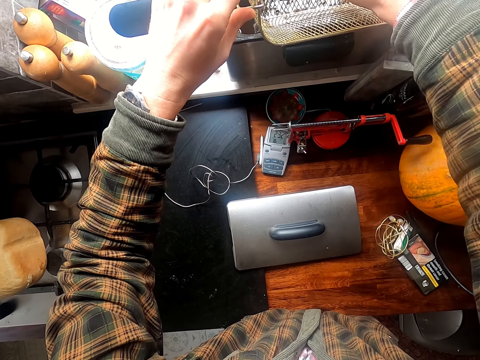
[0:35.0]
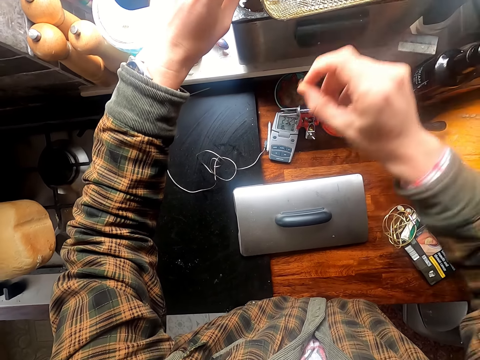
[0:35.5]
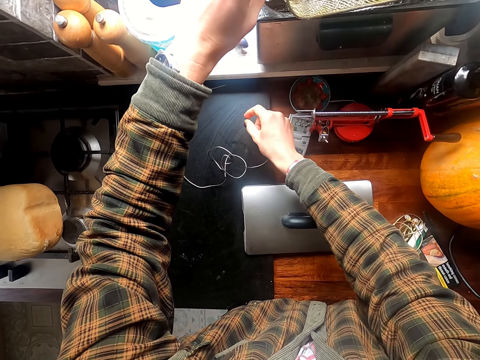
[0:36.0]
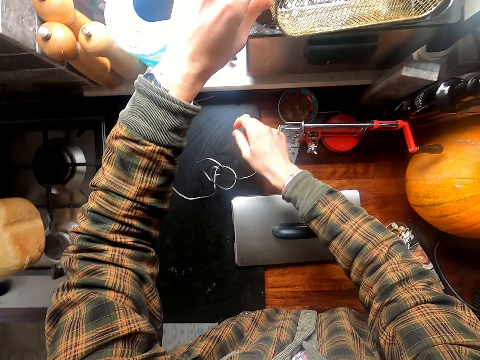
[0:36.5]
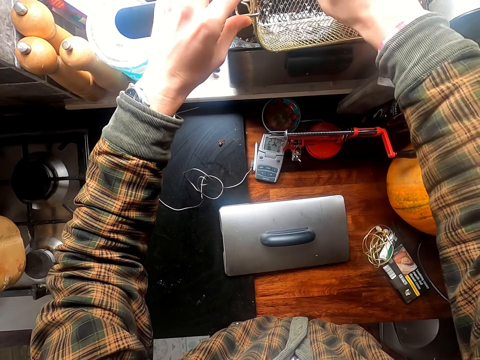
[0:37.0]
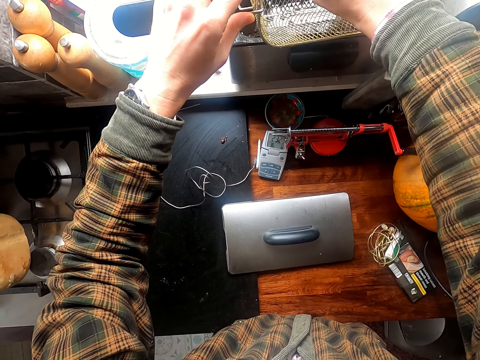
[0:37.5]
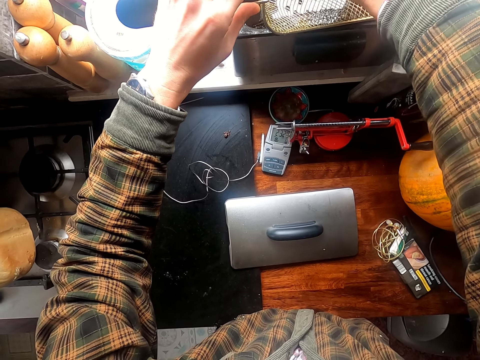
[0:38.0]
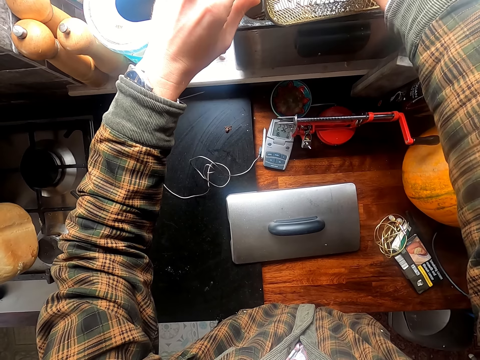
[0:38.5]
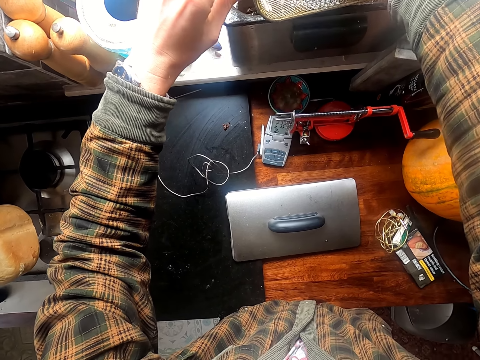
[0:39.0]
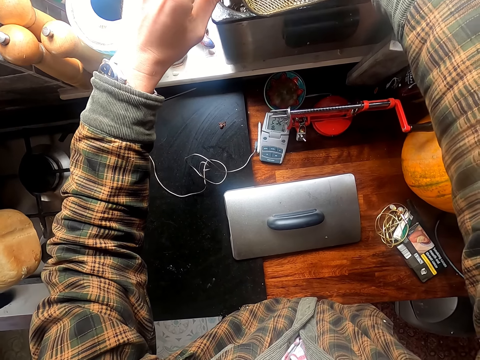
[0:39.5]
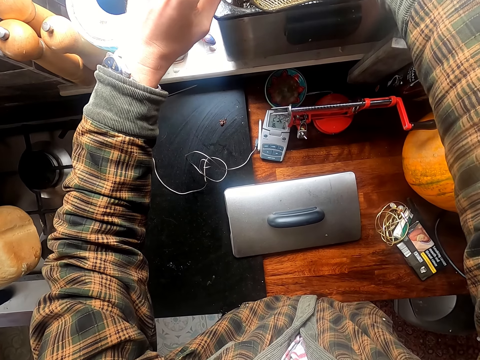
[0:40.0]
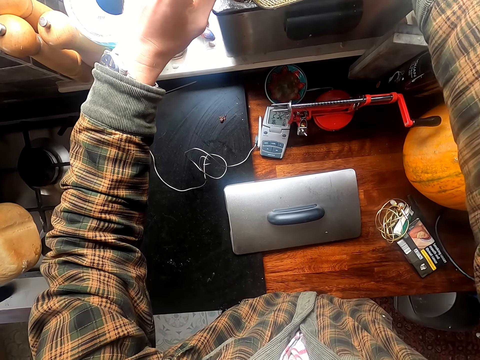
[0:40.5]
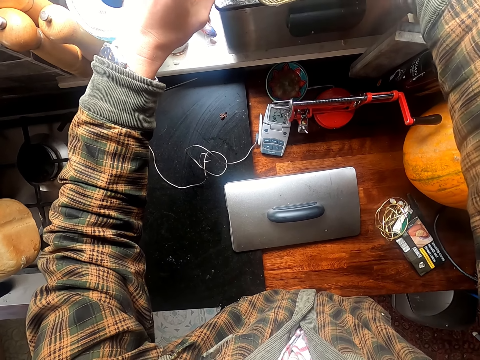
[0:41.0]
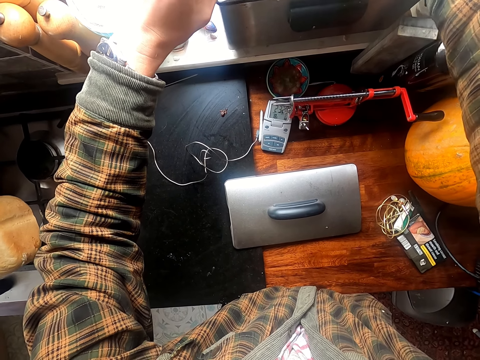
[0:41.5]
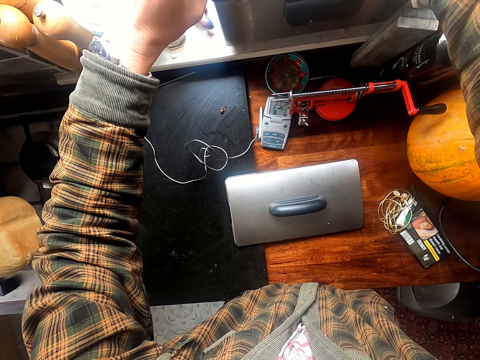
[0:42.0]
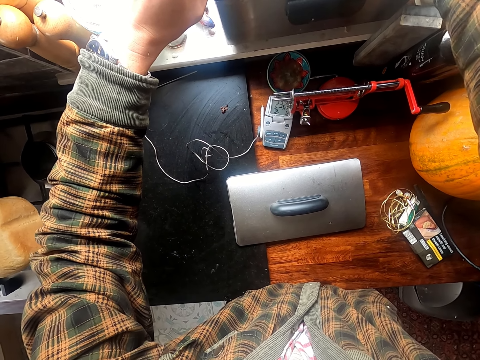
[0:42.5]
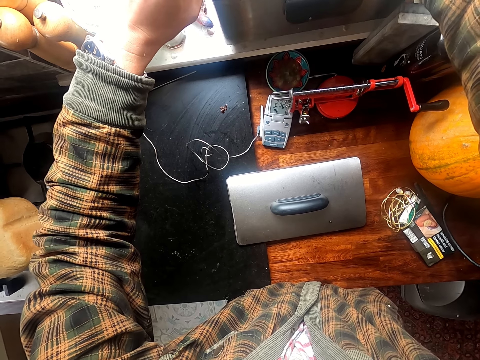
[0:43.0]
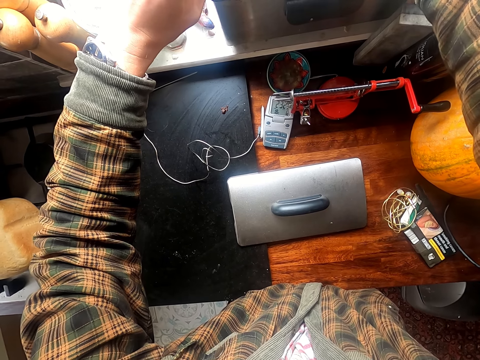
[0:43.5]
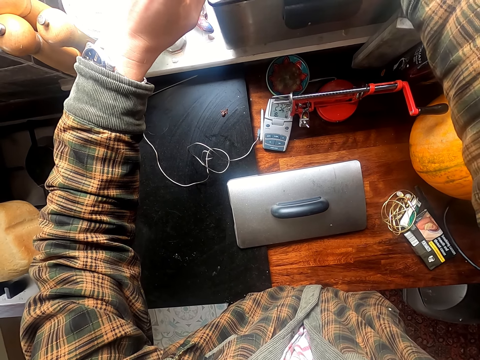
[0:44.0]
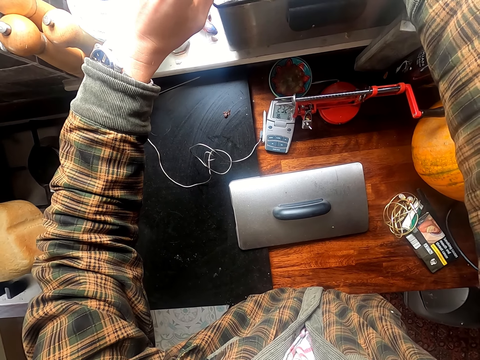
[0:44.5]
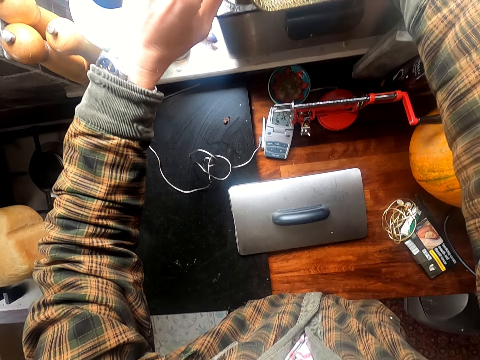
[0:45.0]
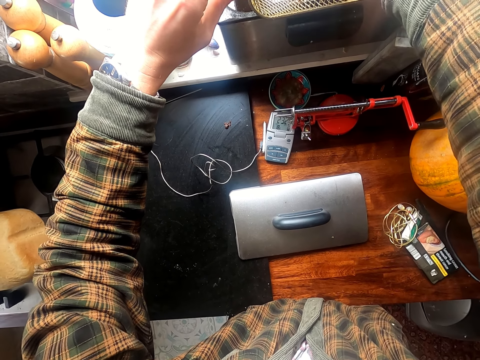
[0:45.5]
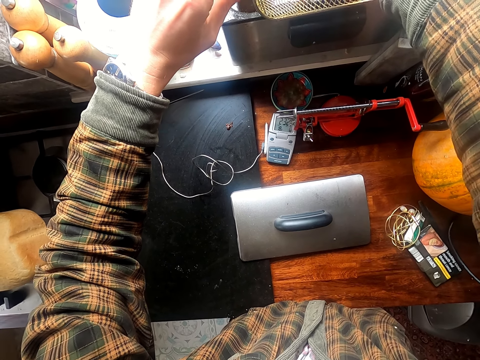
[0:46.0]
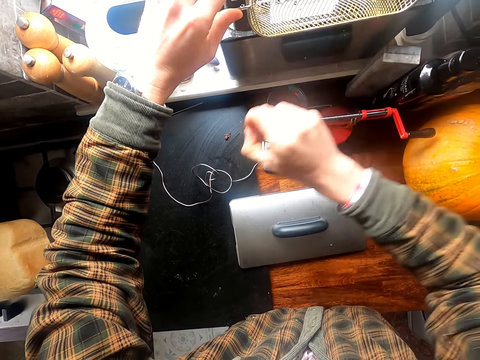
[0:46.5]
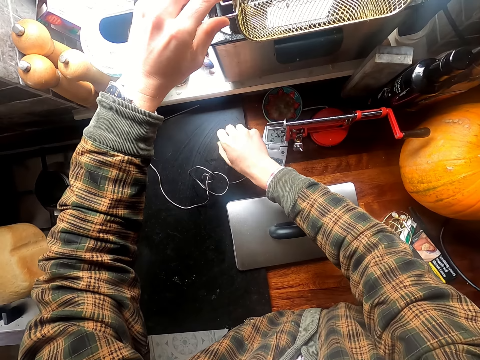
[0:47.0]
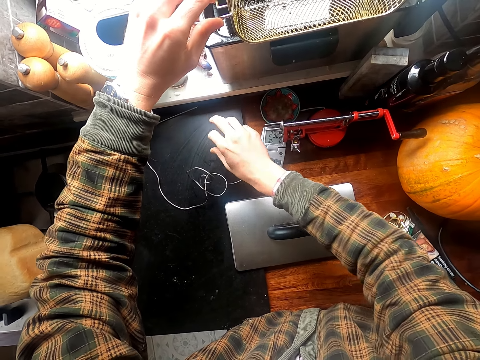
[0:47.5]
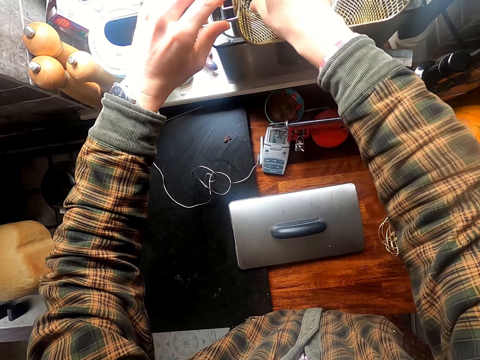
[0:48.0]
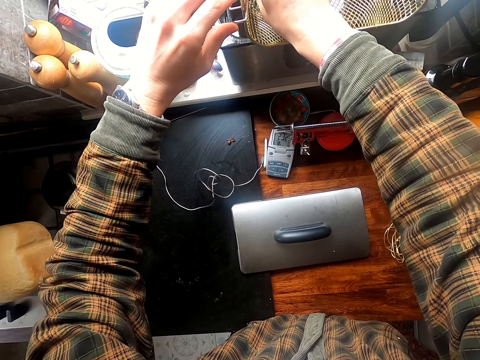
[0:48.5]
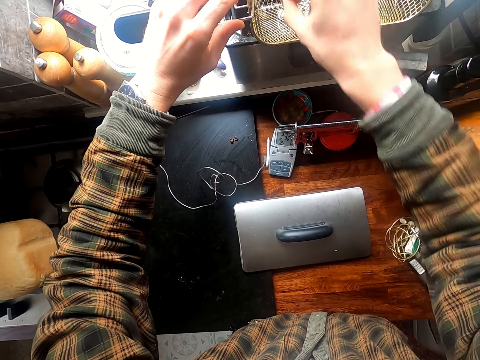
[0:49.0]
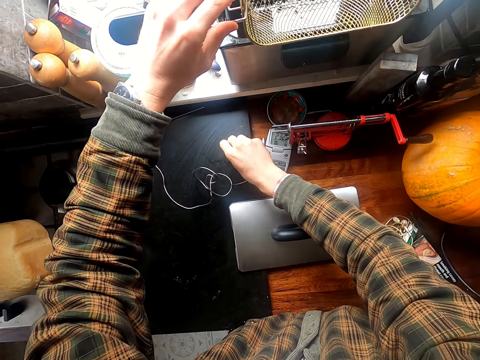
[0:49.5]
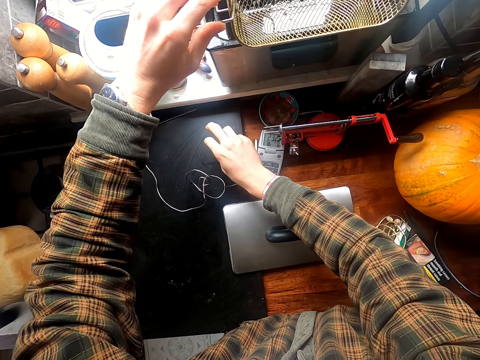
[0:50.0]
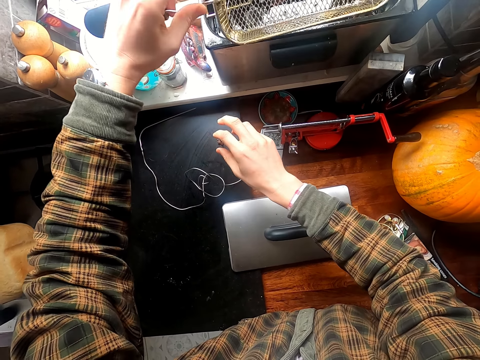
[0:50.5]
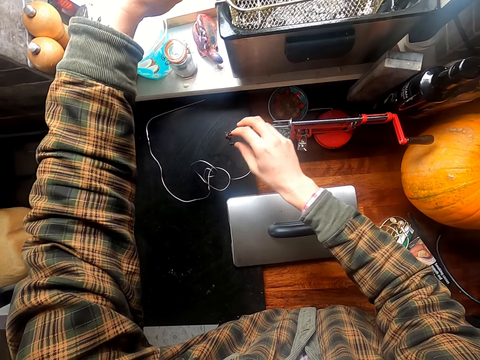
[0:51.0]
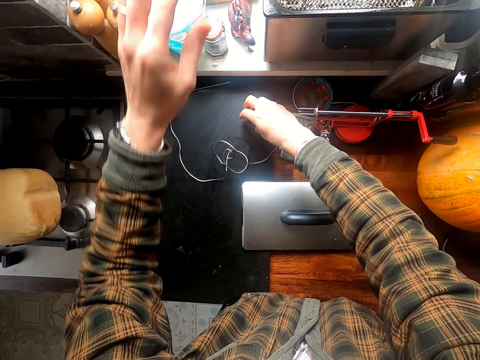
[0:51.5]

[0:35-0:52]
The camera wearer puts the dirt on the counter. They remove dirt from the frying basket. They put the dirt on the counter. They remove dirt from the frying basket. They put the dirt on the counter.

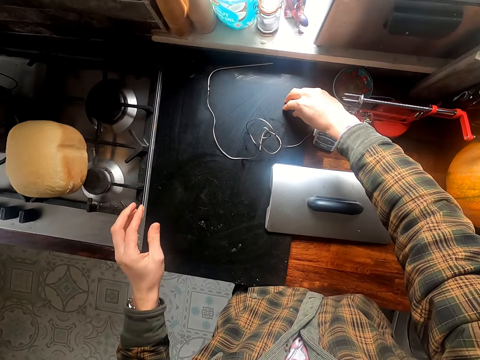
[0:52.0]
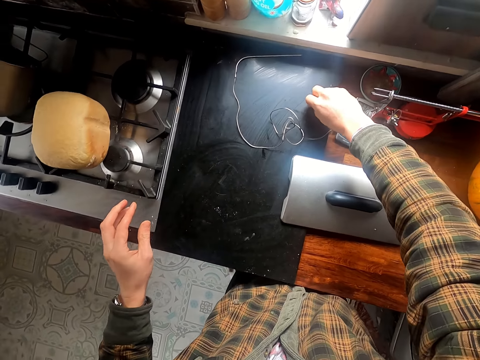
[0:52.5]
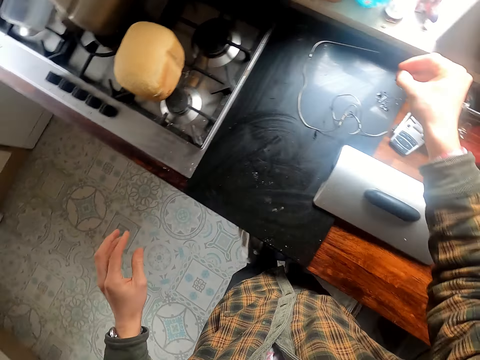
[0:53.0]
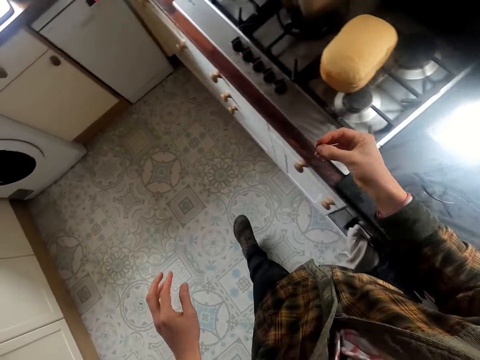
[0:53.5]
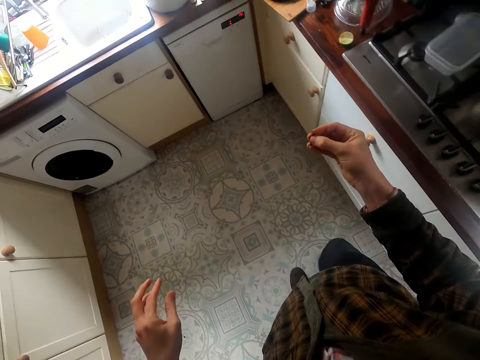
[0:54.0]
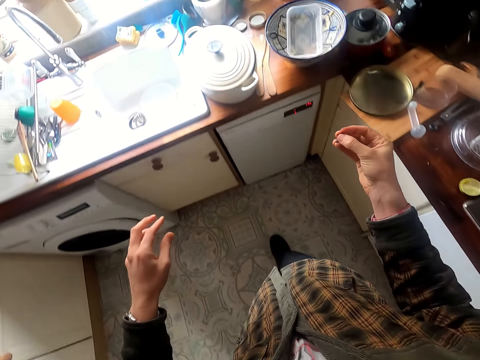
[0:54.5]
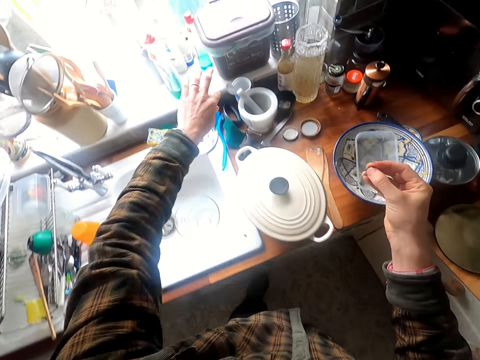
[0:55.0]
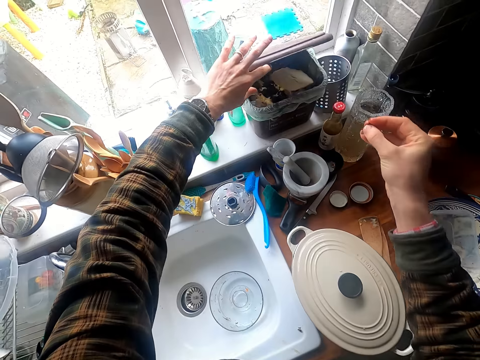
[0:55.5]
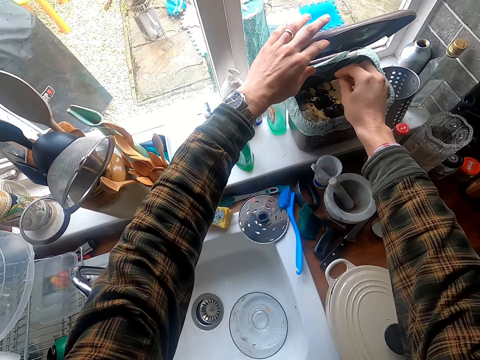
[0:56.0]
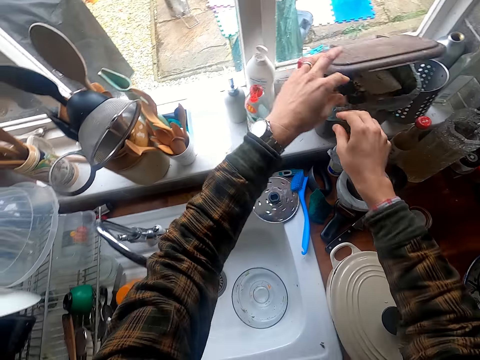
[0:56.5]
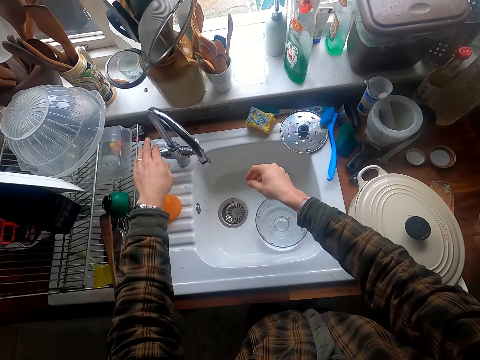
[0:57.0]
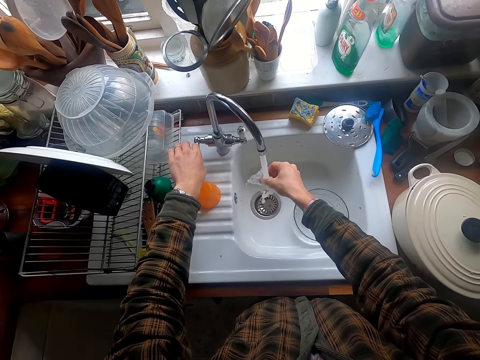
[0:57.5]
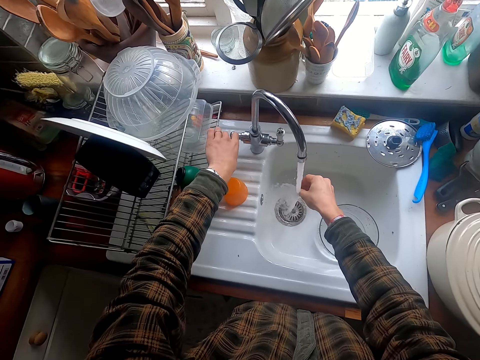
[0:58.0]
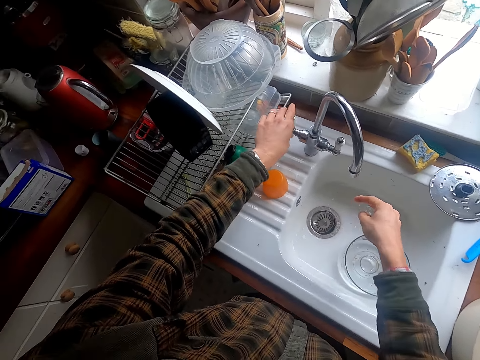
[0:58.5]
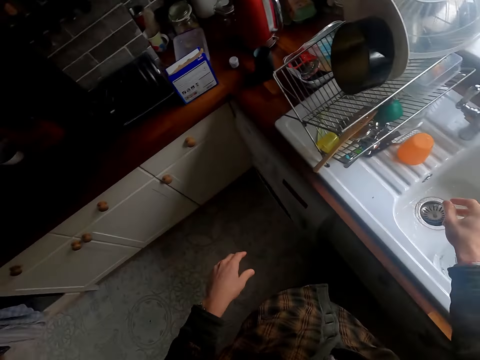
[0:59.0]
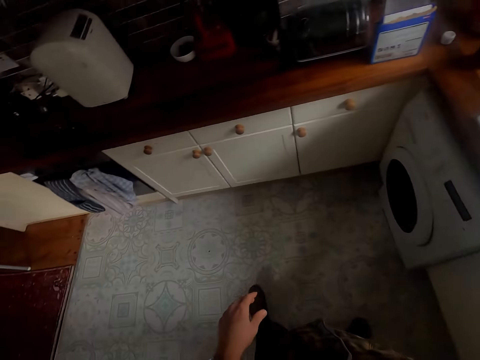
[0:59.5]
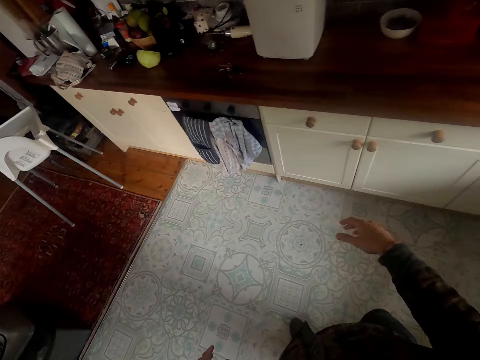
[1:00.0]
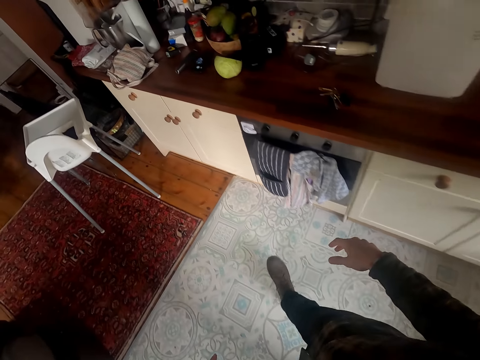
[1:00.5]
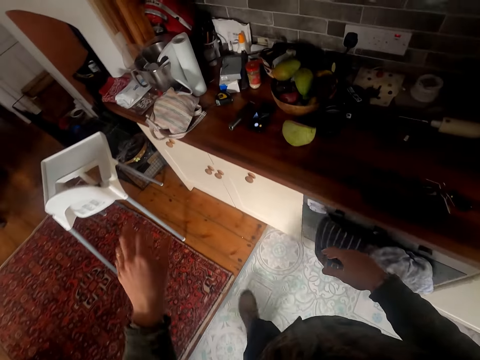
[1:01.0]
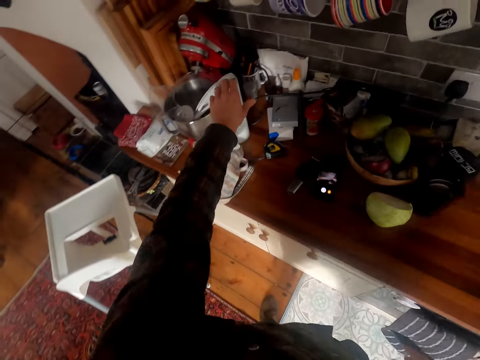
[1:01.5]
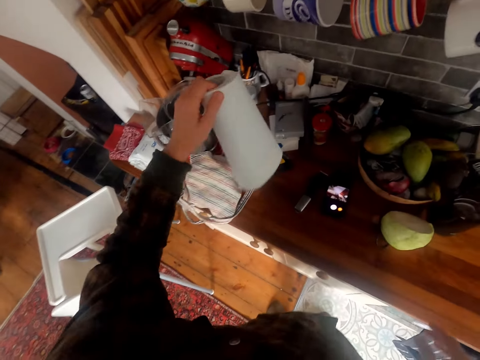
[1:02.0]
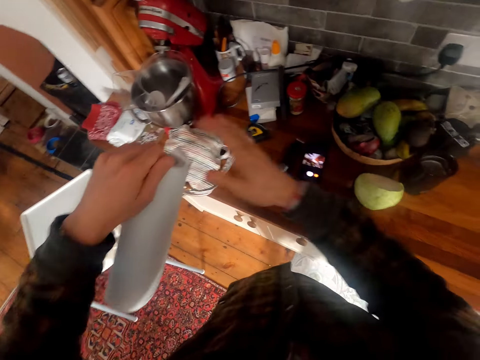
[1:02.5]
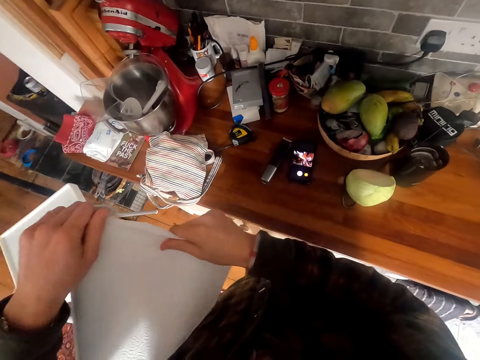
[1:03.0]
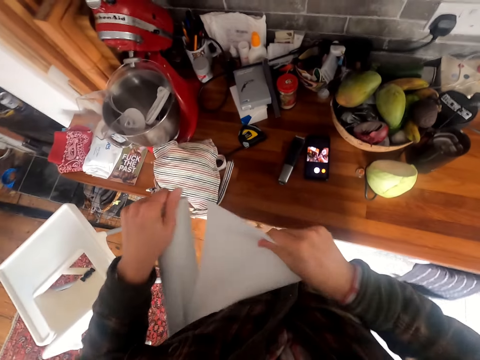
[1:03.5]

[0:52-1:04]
The camera wearer picks up the dirt from the counter. He opens the dustbin, throws the dirt in the dustbin and closes the dustbin. He turns on the tap. He washes his hand with the tap water. He turns off the tap. He picks up a paper towel from the counter. He tears a piece of the paper towel.
